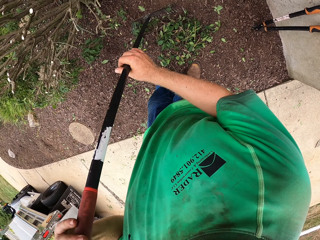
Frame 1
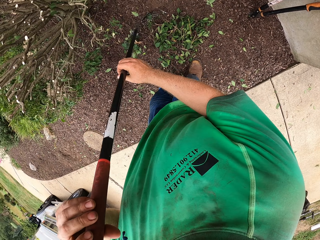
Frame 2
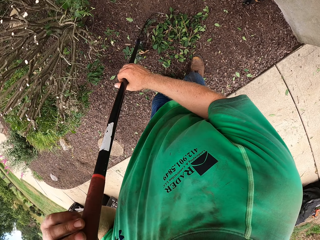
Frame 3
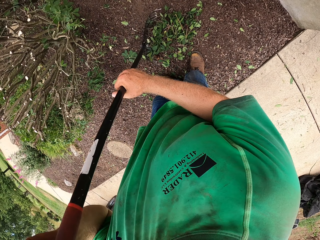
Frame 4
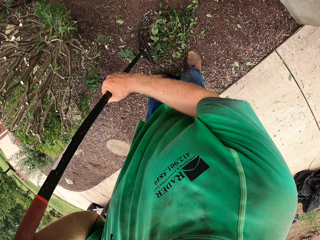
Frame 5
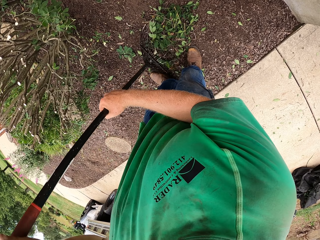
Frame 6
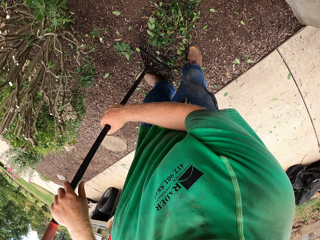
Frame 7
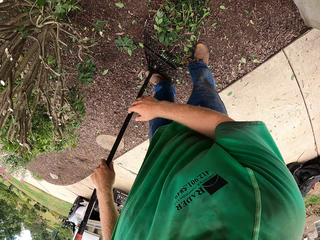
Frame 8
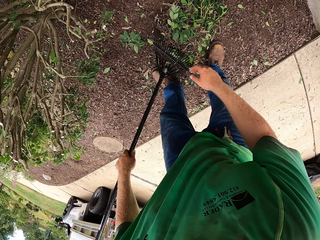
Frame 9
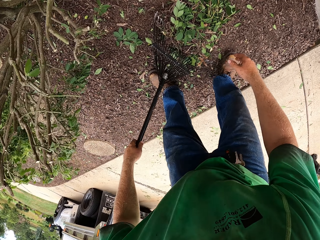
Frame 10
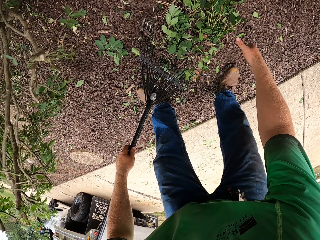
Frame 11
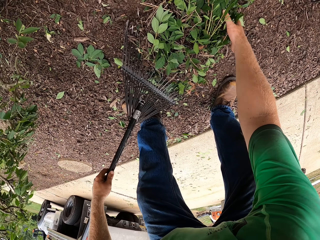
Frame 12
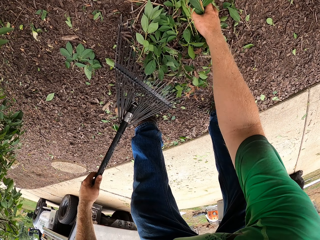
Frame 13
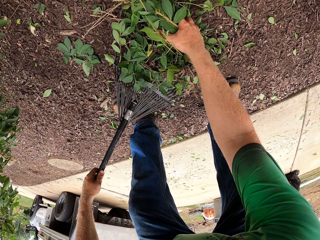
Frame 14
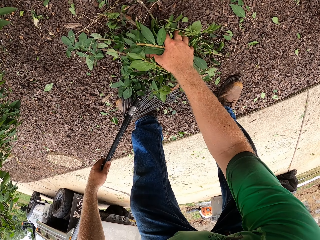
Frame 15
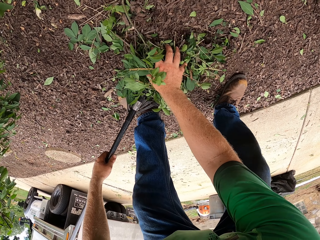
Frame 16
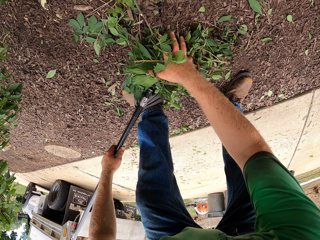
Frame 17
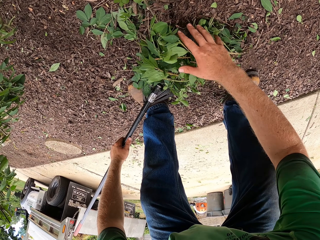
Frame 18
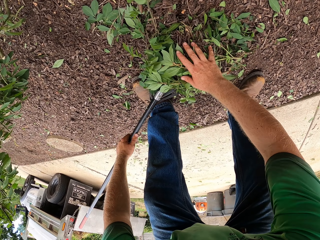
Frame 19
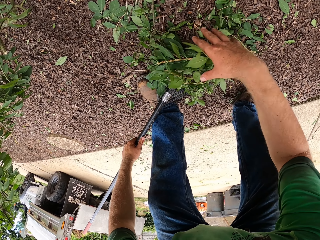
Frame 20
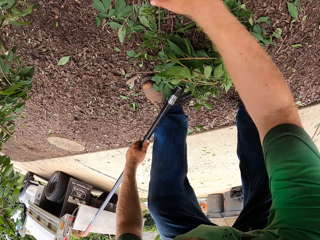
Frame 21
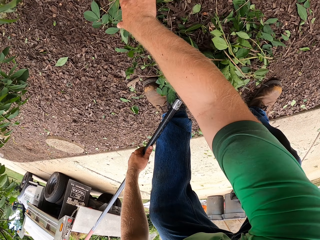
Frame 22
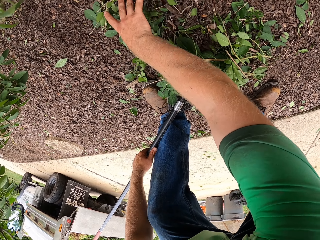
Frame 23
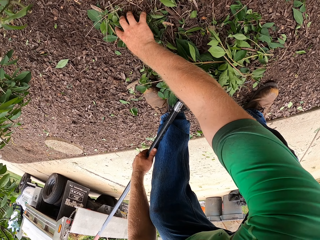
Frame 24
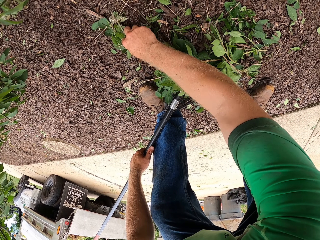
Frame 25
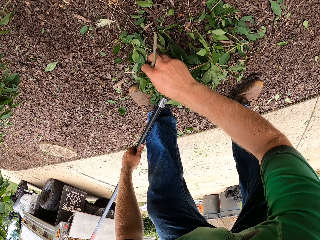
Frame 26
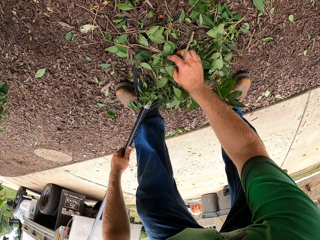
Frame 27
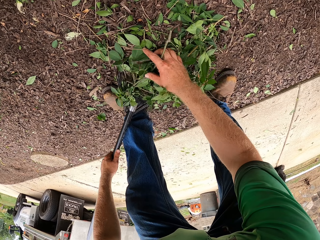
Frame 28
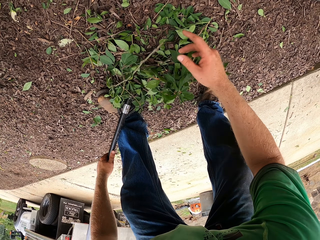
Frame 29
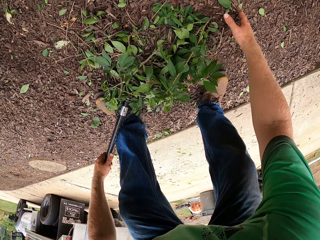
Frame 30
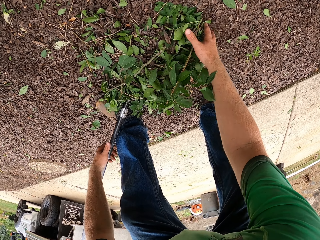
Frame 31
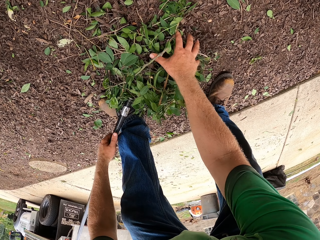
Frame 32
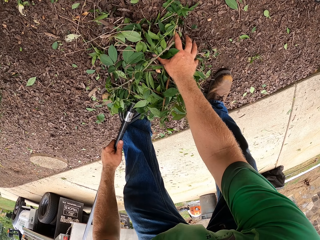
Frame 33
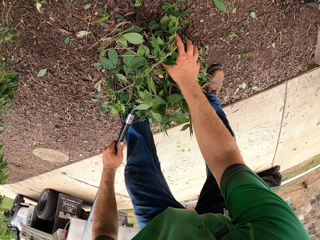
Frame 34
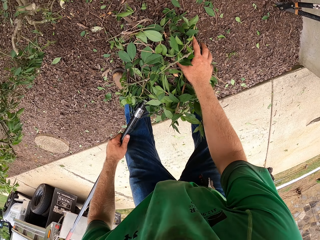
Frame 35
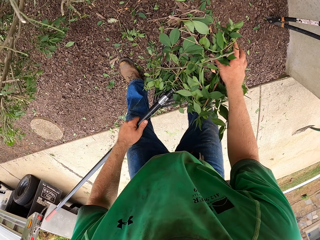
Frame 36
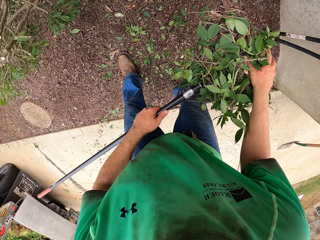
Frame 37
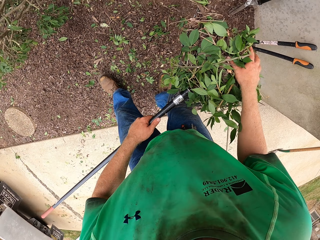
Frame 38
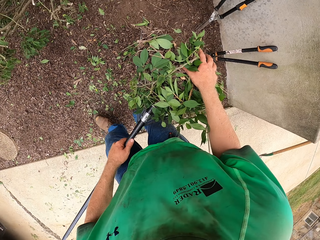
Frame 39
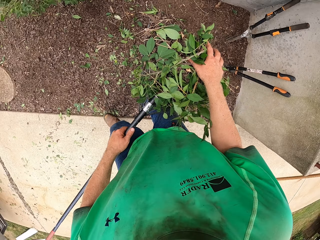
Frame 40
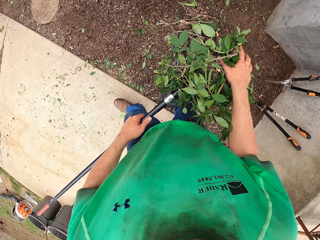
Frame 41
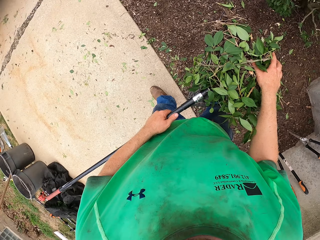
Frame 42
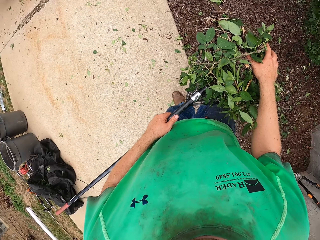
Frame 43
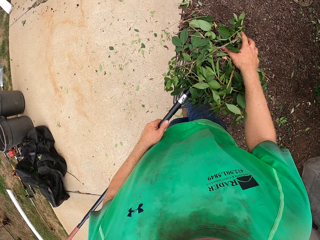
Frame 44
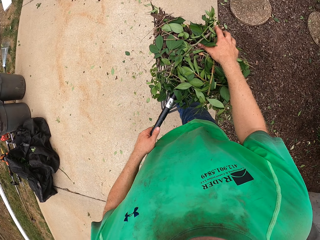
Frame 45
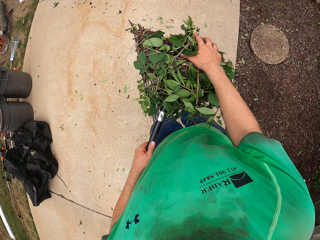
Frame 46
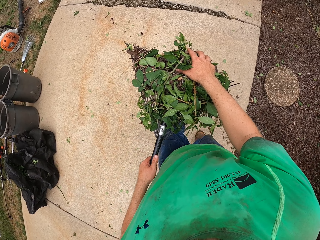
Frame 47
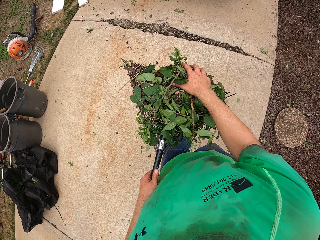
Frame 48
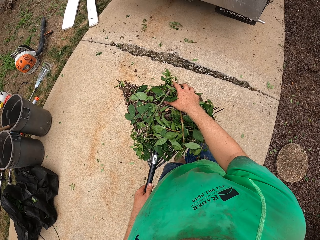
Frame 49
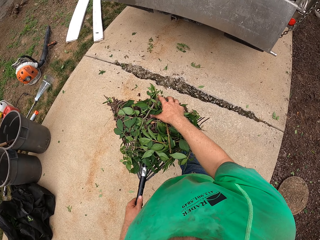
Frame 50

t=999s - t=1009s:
The camera wearer holds the rake with his left hand. He packs the plant debris from the floor with his right hand and the rake in his left hand. He gathers leaves. He picks leaves with the rake.

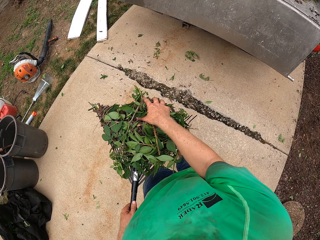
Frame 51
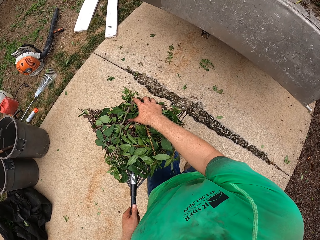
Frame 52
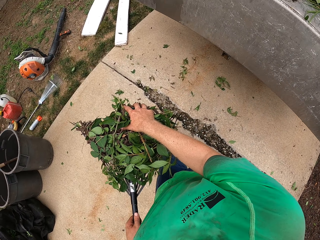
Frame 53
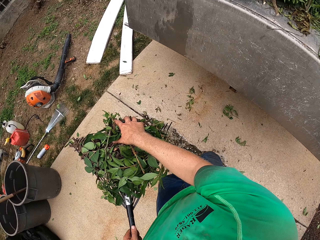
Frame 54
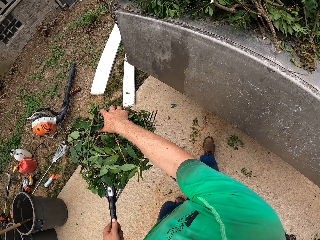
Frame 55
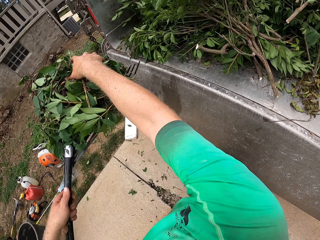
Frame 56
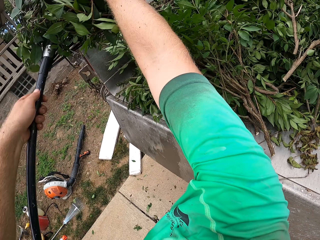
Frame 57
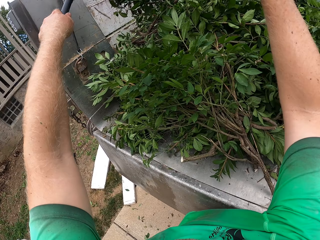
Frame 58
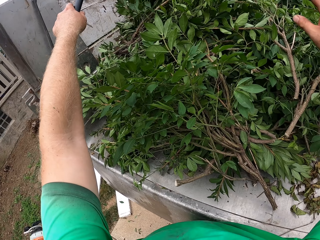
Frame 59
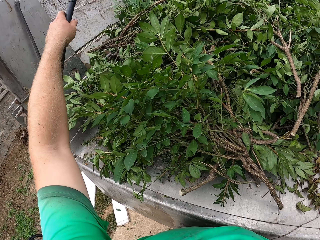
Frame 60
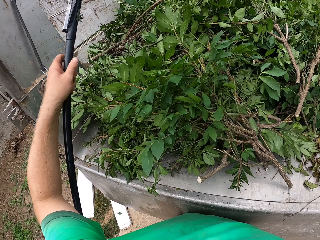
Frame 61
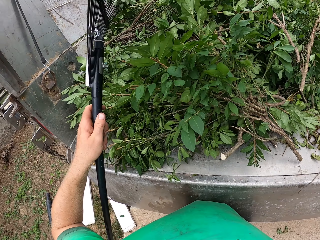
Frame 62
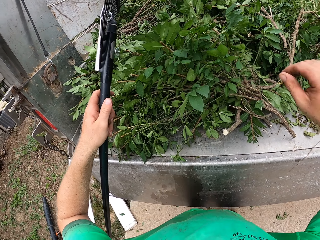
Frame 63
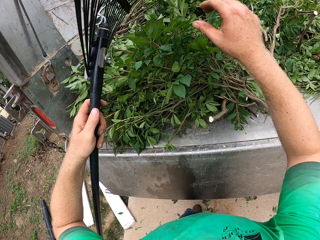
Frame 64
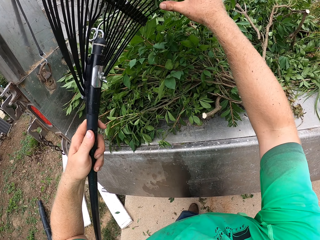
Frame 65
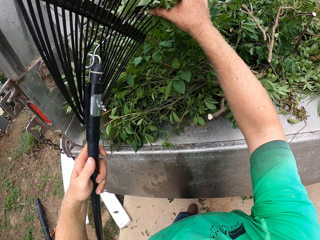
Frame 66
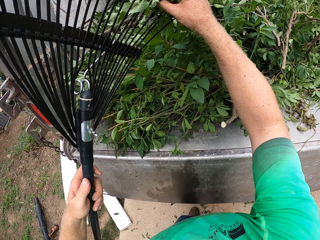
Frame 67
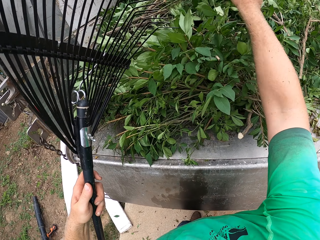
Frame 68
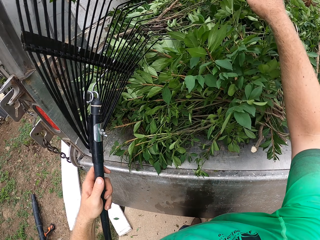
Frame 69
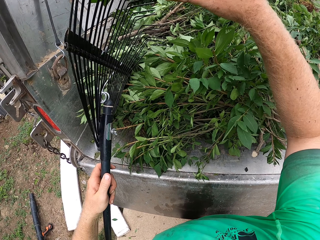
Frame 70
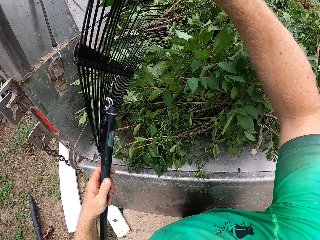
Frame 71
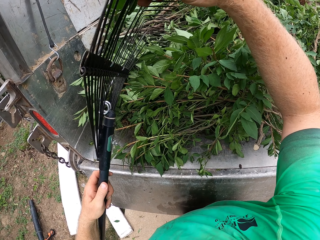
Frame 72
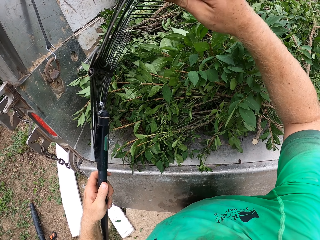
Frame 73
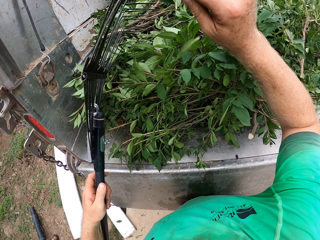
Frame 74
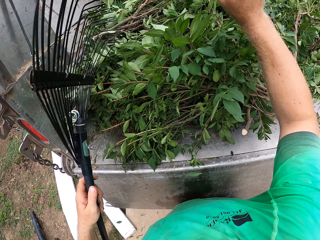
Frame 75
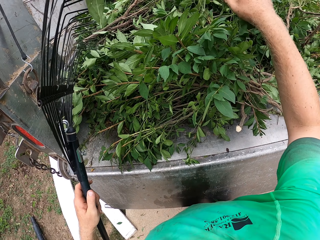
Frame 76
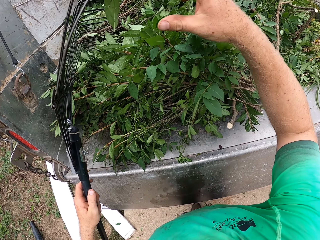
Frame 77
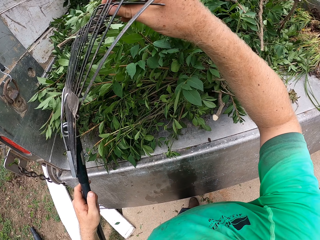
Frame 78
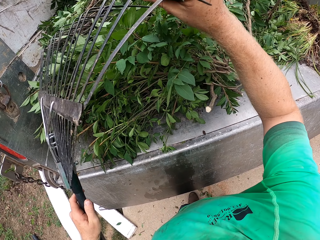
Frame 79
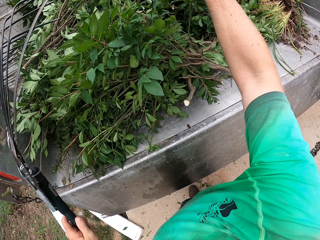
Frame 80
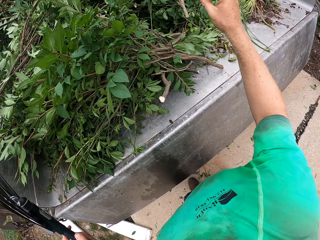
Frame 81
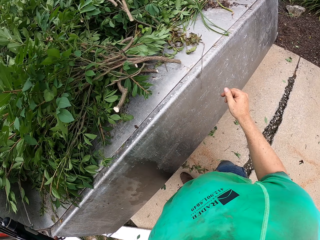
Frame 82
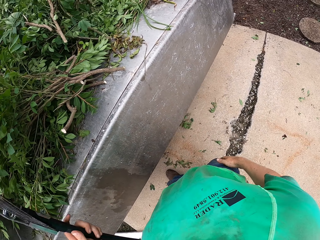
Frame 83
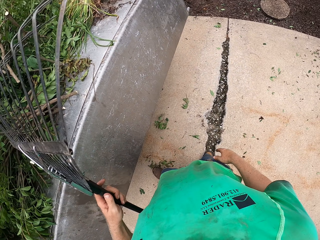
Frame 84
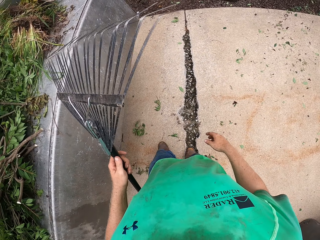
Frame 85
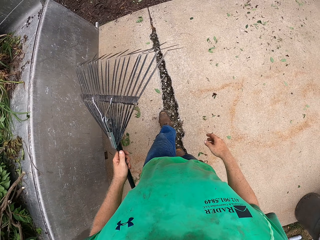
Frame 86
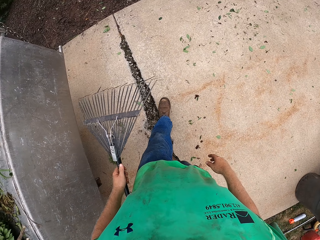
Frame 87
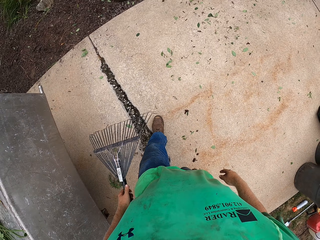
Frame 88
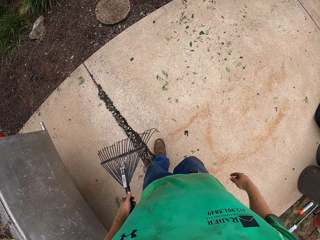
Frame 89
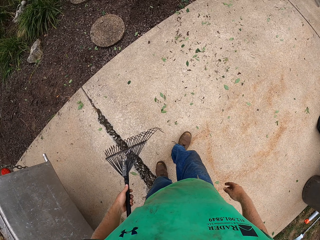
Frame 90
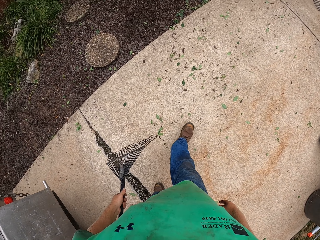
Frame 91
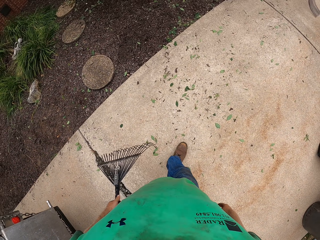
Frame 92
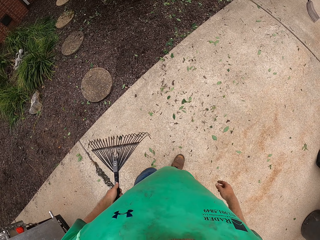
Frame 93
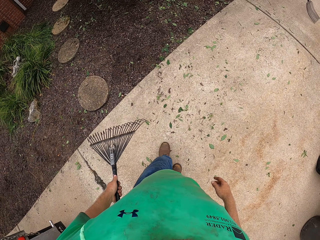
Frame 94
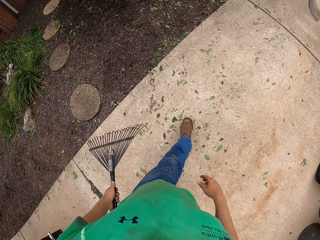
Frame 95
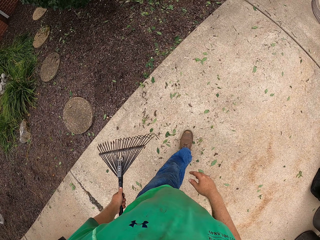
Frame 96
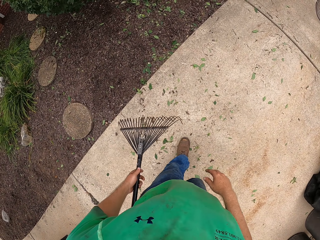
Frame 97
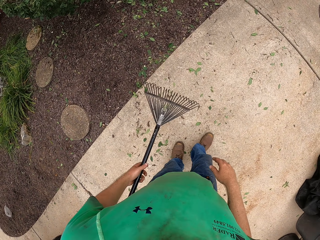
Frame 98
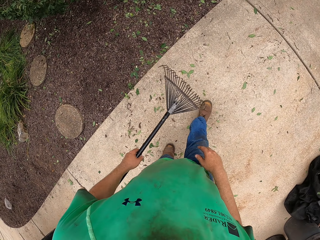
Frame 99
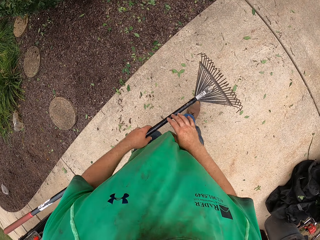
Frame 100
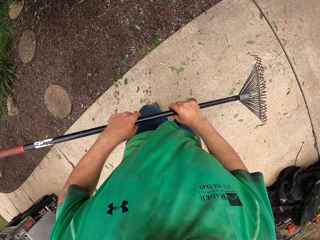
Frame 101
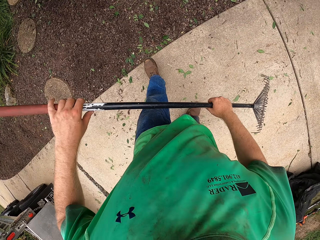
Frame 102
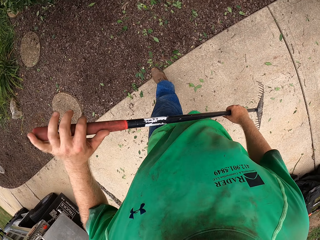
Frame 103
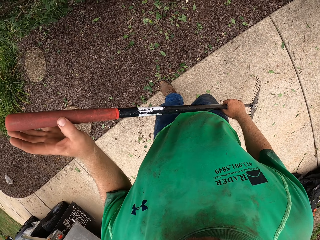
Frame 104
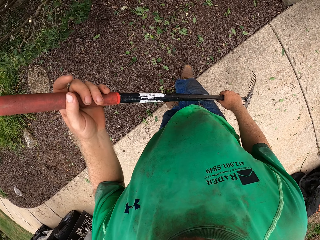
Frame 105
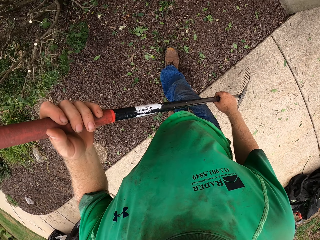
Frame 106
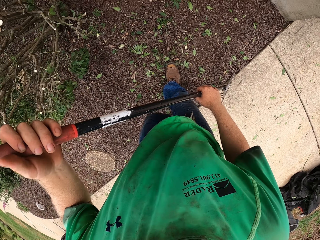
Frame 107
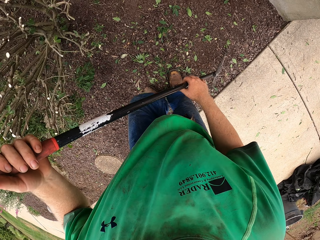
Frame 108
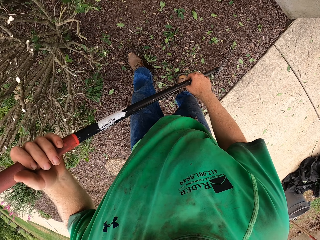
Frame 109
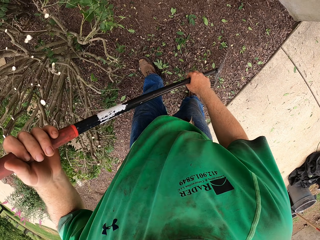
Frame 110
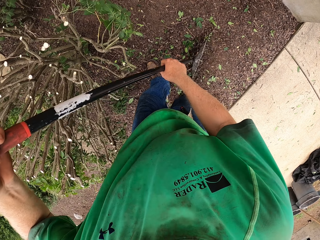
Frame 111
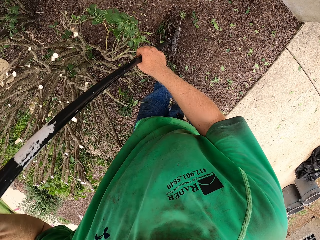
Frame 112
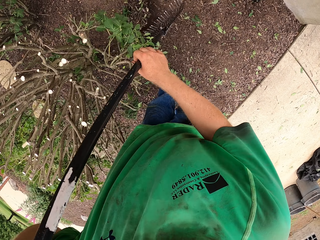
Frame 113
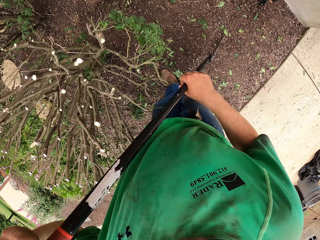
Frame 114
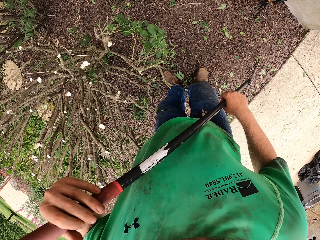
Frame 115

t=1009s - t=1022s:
The camera wearer loads the plant debris in the trunk with his right hand and the rake in his left hand. He removes plant debris from the rake to the trunk with his right hand. He removes leaves from the rake again. He holds the rake with both hands. He rakes plant debris on the floor with the rake in both hands.
